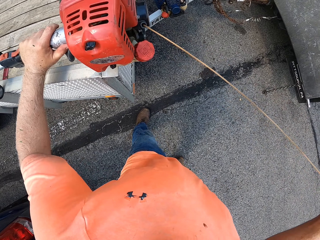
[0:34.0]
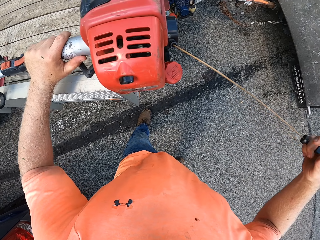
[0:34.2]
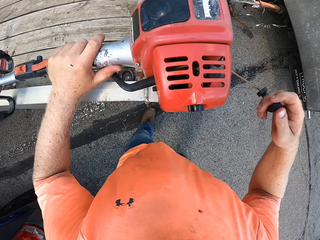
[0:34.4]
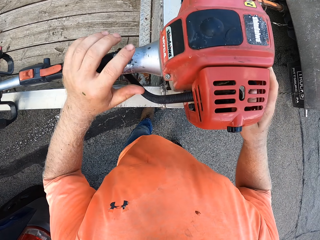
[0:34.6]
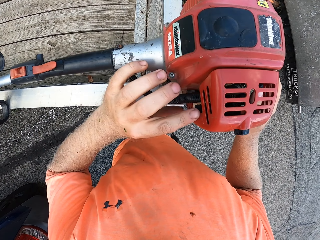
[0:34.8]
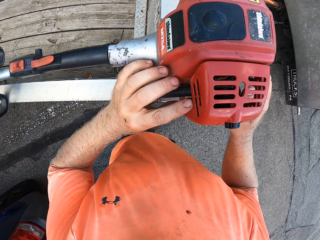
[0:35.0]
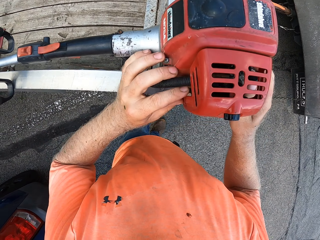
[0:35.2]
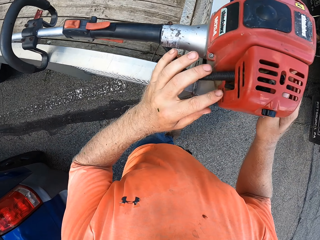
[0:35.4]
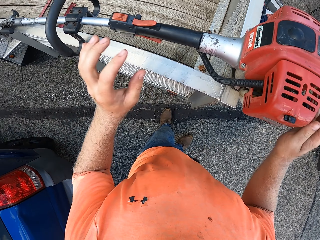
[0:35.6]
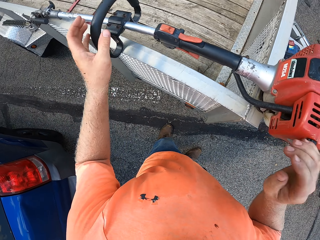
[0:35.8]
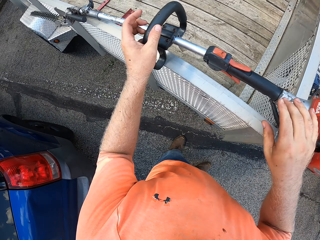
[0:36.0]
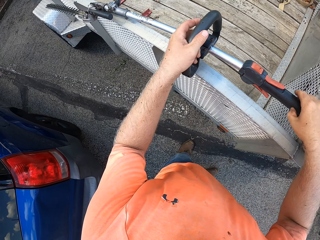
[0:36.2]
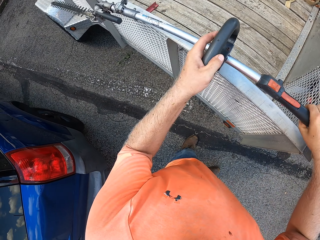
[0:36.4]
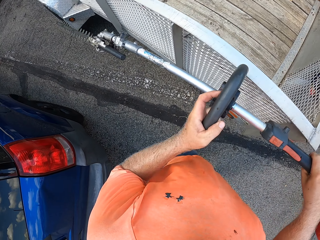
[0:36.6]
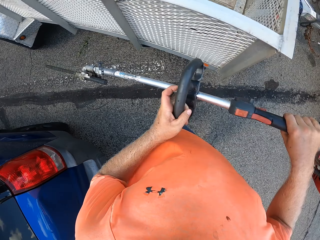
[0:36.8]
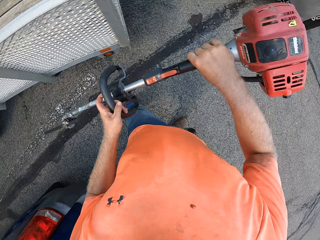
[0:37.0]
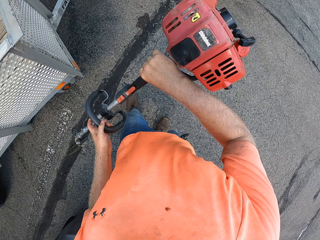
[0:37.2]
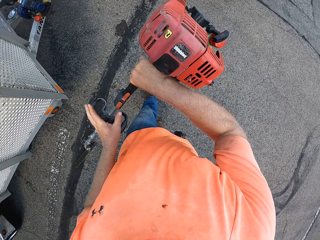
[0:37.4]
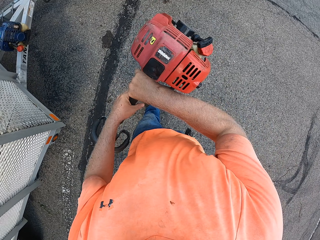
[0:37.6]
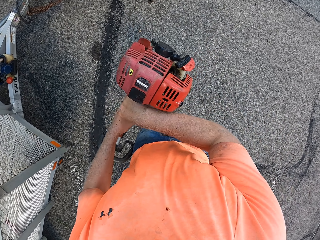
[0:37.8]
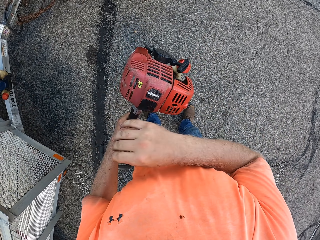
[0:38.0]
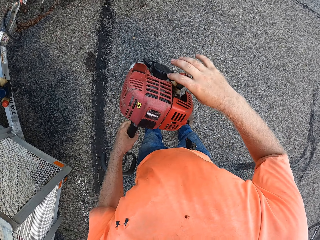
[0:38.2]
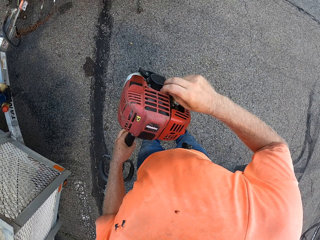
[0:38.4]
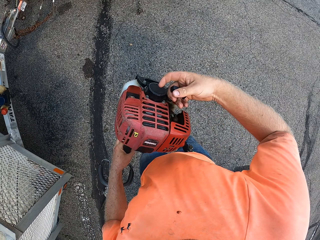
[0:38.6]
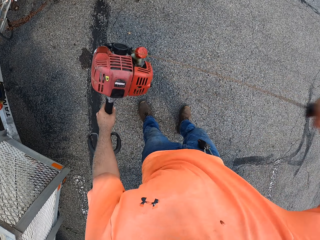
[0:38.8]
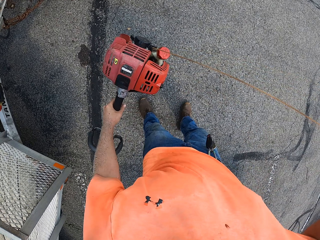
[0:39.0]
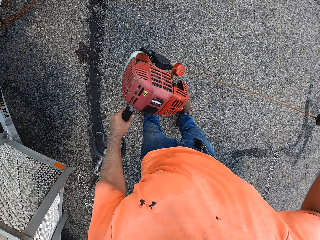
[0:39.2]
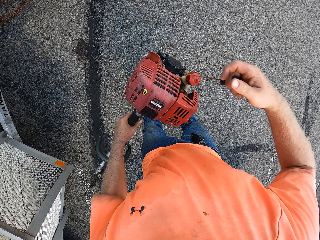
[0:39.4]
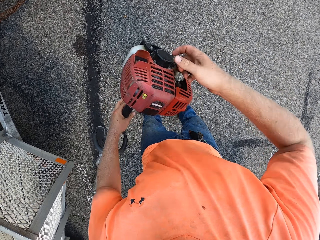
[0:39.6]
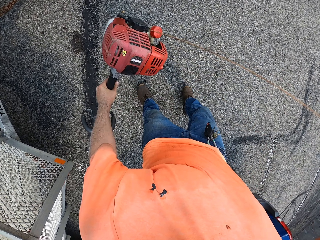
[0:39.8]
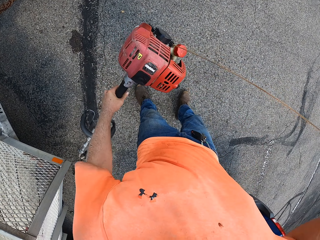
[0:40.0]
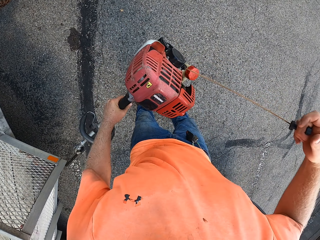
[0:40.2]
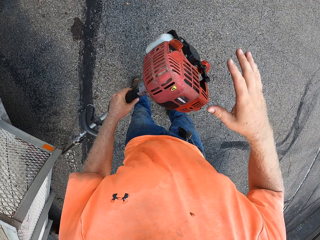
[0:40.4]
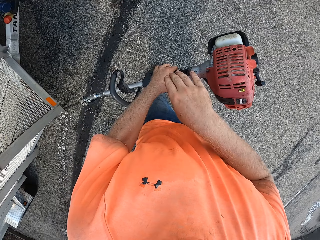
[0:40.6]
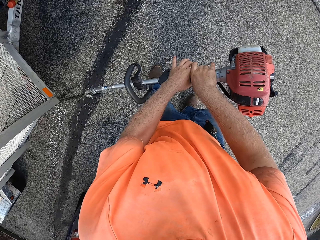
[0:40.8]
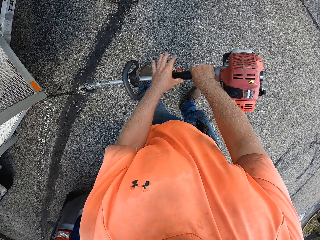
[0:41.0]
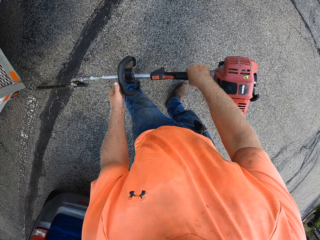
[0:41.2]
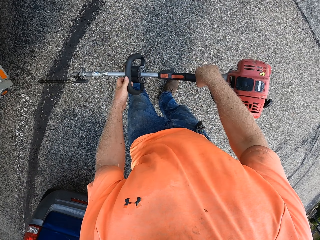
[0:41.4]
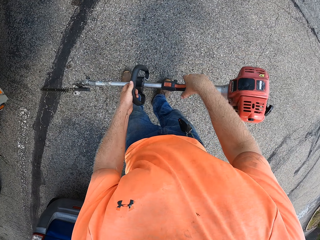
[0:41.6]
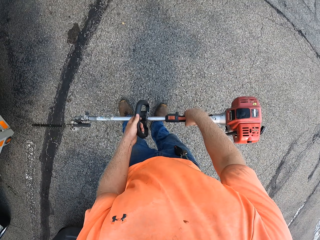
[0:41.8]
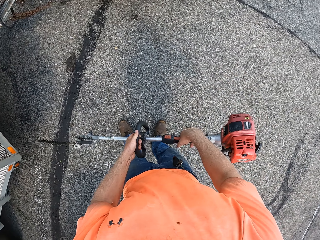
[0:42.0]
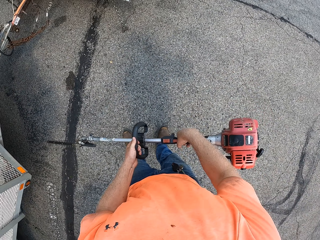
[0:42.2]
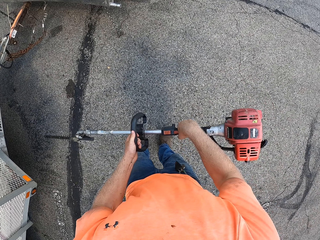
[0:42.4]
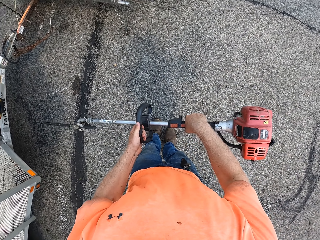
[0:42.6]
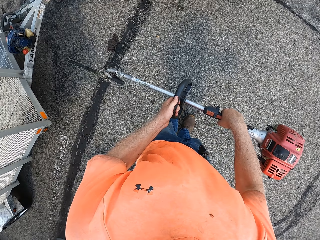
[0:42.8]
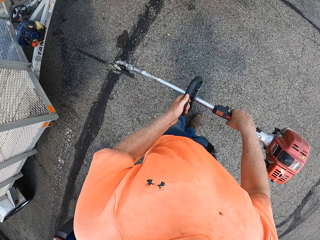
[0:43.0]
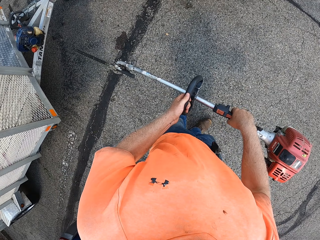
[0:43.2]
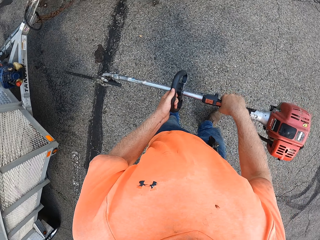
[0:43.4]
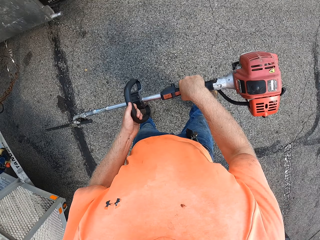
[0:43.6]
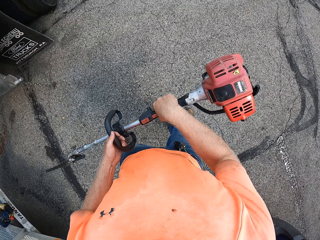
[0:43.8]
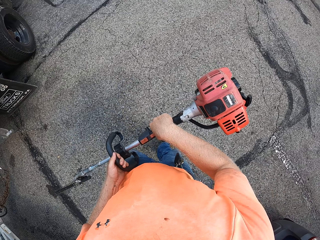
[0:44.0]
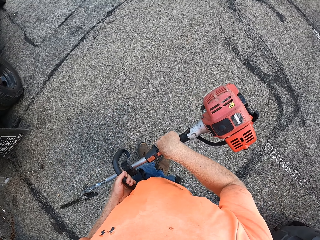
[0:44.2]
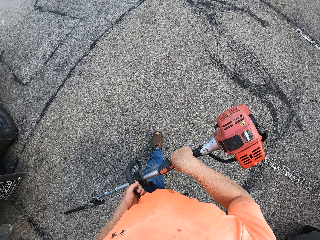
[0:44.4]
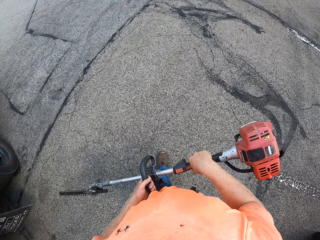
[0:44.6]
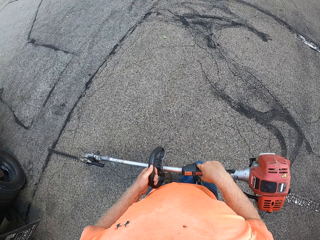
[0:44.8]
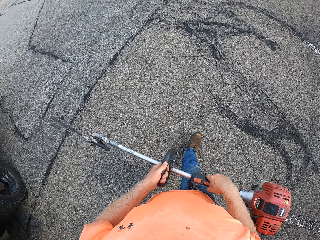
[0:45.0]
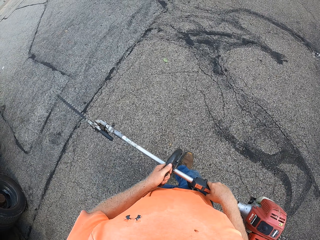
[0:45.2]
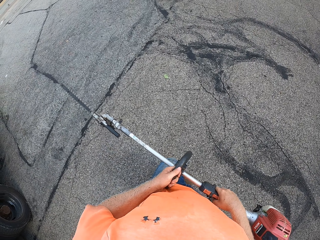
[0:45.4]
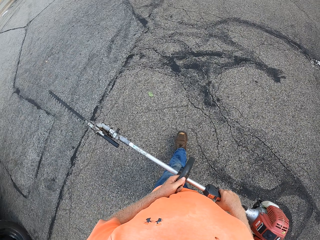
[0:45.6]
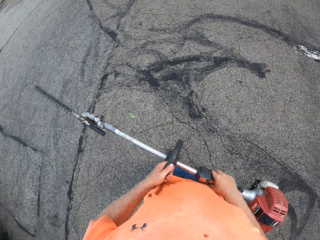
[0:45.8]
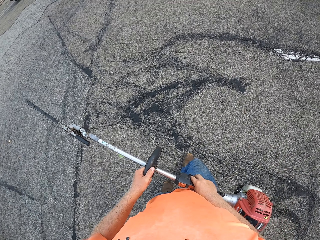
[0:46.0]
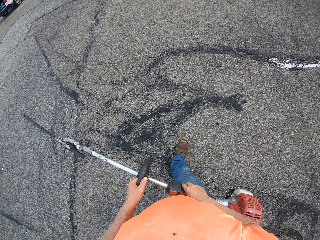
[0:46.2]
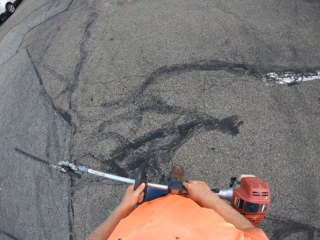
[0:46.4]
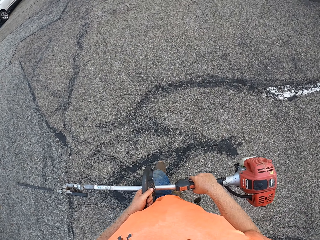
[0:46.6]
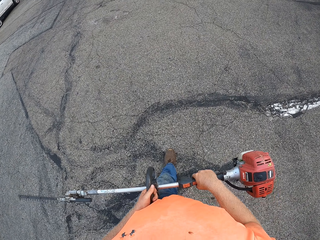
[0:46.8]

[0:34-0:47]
The camera wearer flips the switch on the engine on the hedge cutter or lawn mower. He picks up the hedge cutter with both hands from the back of the truck. He holds the hedge cutter with his left hand and pulls the starter rope of the hedge cutter with his right hand. He starts the lawn mower. He pulls the starter rope of the hedge cutter with his right hand. He walks with the lawn mower.

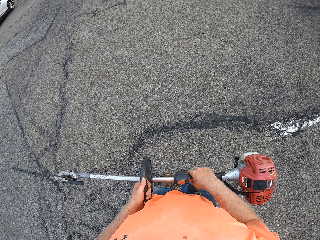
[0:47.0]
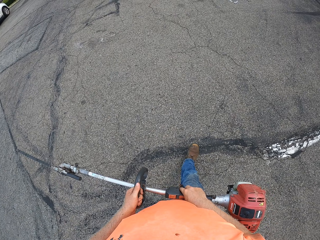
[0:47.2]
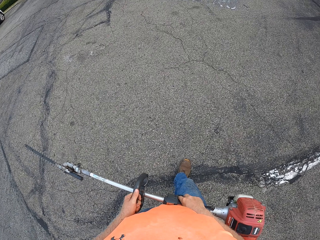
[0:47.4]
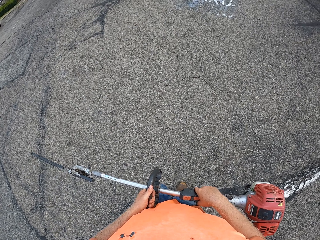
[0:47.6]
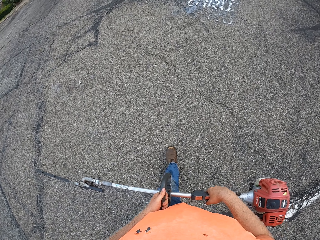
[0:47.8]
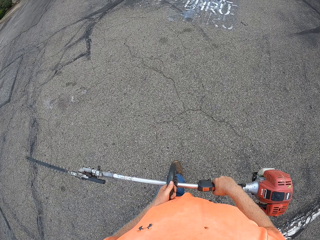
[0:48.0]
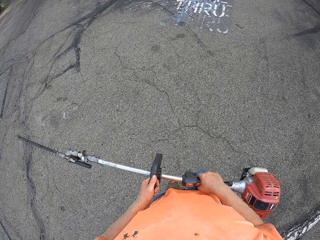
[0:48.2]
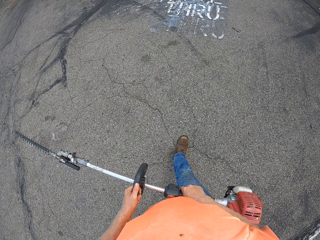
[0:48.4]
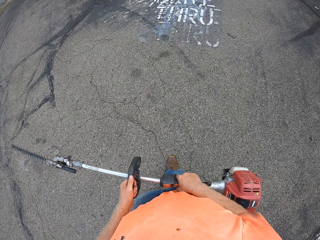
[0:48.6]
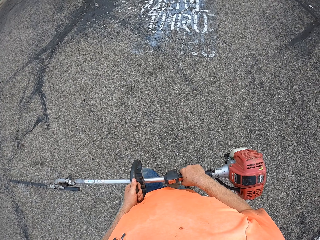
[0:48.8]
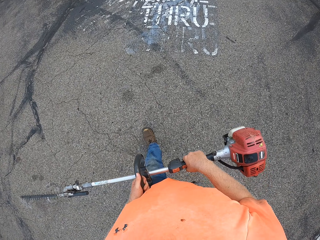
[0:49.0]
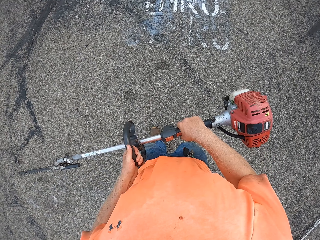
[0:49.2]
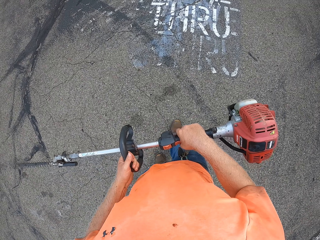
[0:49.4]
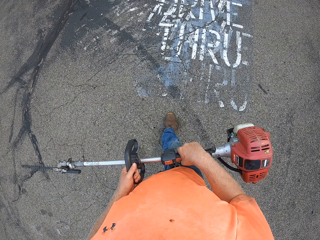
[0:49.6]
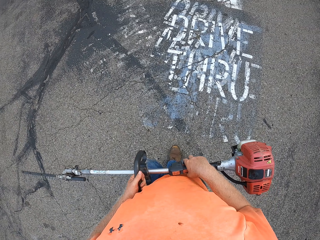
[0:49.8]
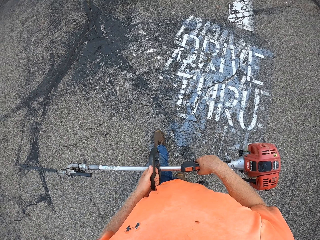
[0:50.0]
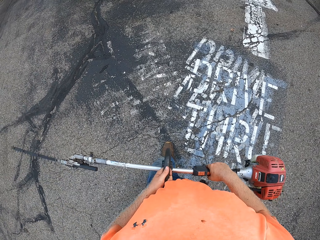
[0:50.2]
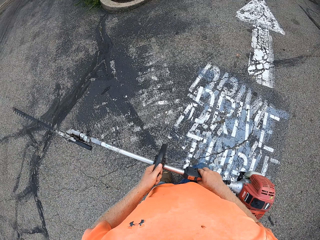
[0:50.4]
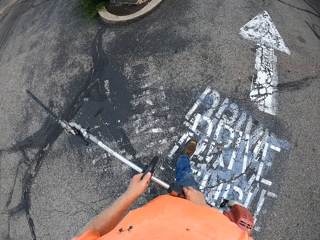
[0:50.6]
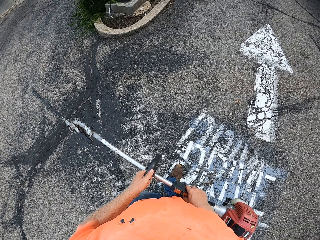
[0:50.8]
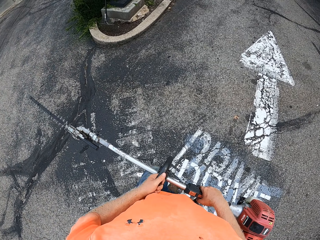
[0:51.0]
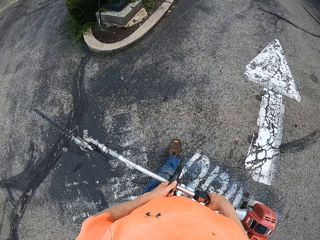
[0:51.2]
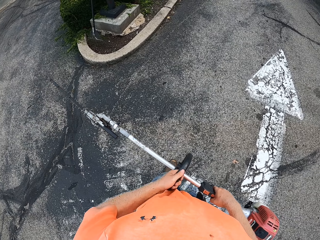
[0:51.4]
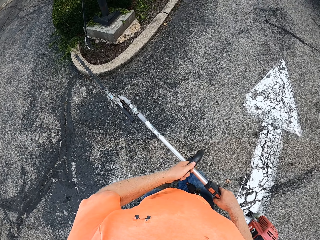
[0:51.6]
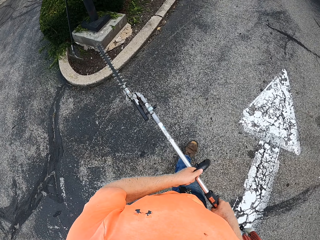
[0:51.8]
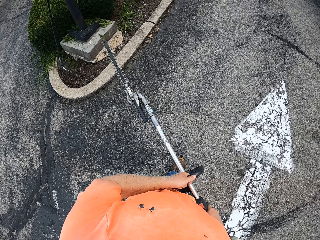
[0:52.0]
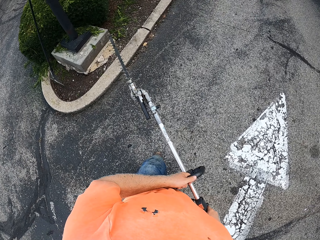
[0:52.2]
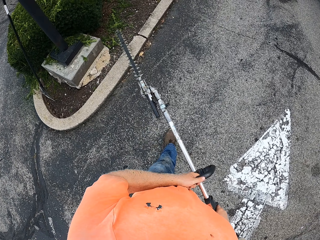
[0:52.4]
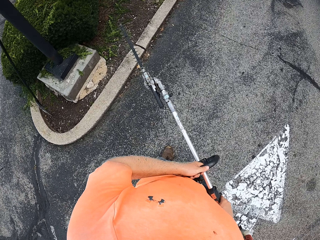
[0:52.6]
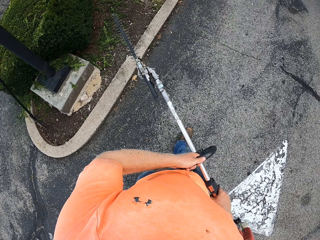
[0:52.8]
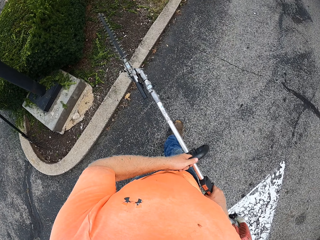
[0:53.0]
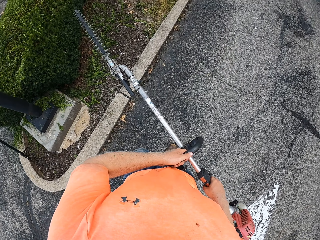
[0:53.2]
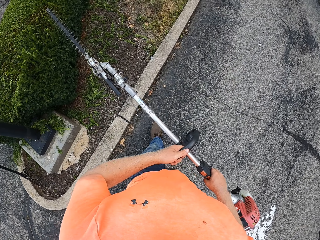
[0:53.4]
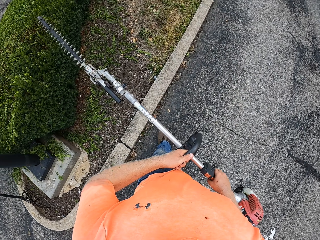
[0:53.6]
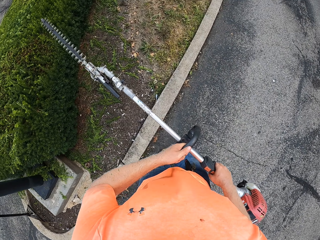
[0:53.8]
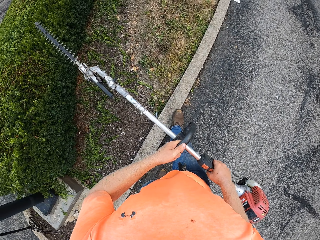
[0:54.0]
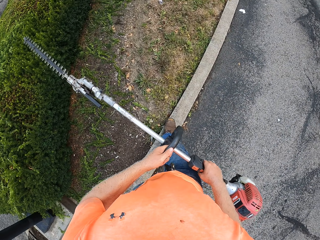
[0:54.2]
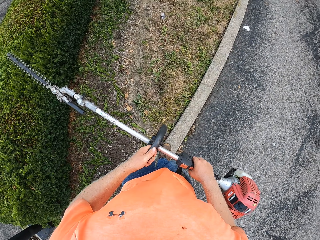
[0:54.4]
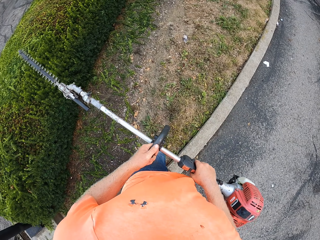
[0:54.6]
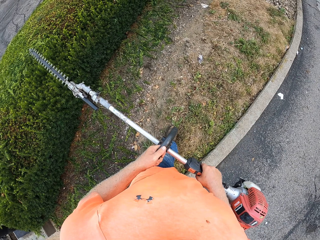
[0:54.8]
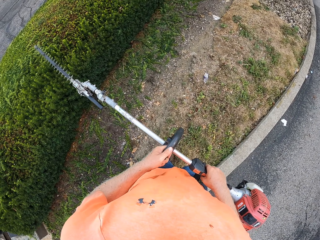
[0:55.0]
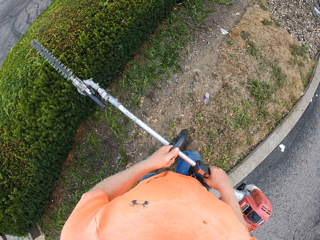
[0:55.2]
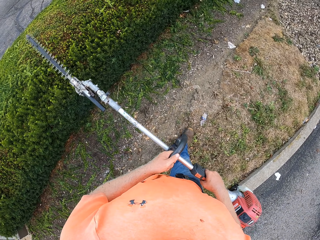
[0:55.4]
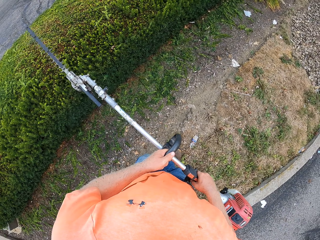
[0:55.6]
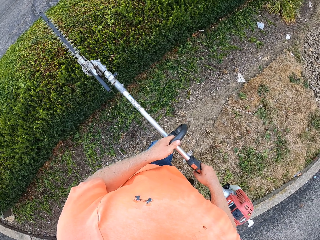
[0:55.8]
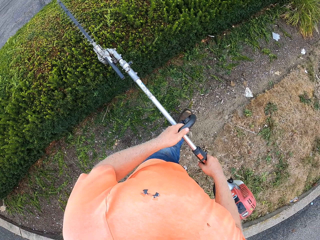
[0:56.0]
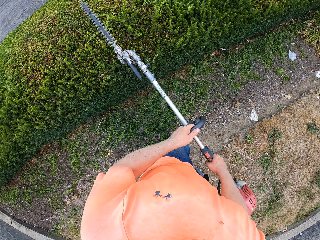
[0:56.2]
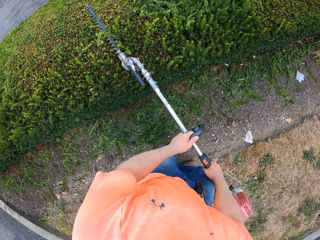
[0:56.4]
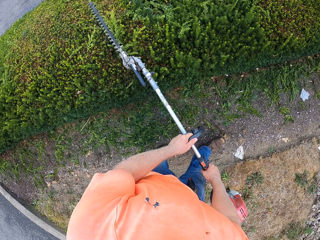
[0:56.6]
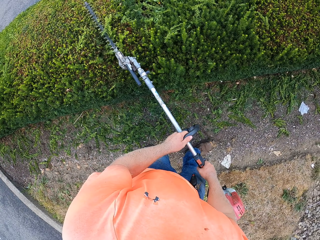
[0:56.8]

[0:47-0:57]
The camera wearer trims a hedge with the hedge cutter in both hands.
